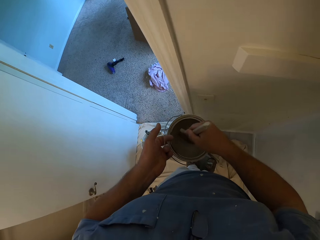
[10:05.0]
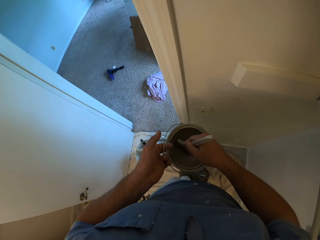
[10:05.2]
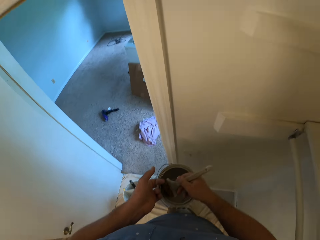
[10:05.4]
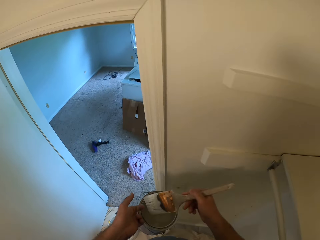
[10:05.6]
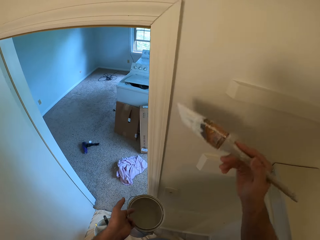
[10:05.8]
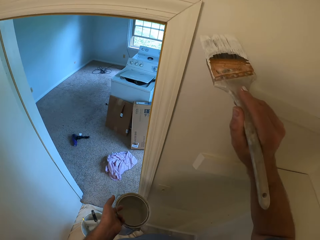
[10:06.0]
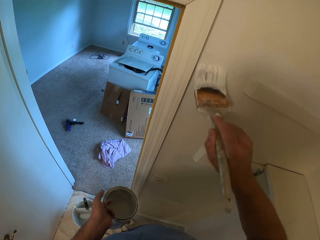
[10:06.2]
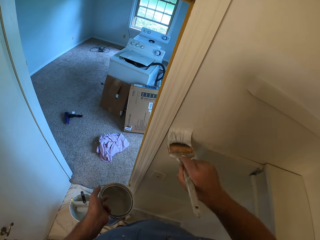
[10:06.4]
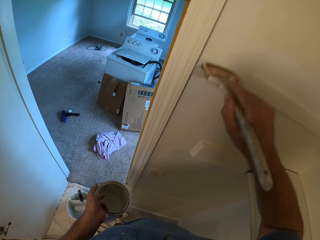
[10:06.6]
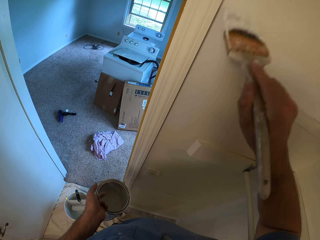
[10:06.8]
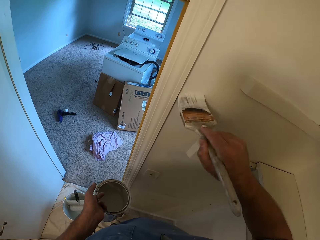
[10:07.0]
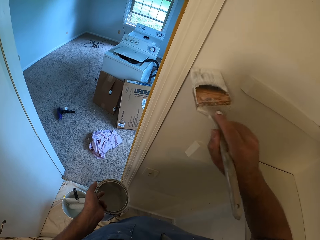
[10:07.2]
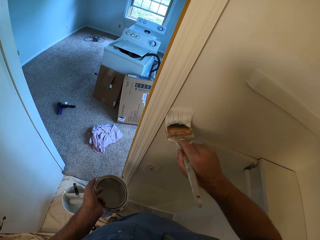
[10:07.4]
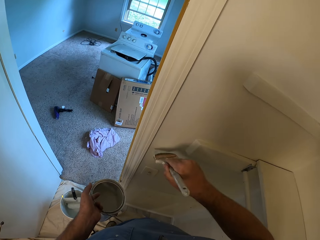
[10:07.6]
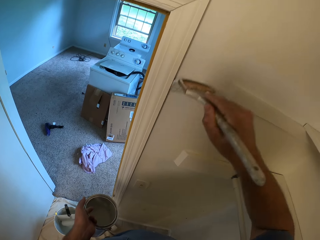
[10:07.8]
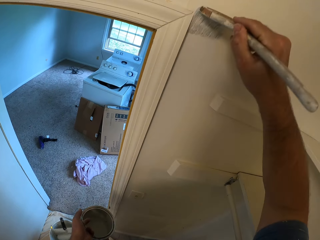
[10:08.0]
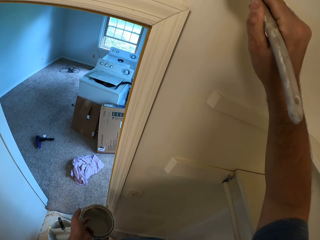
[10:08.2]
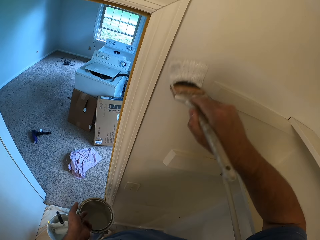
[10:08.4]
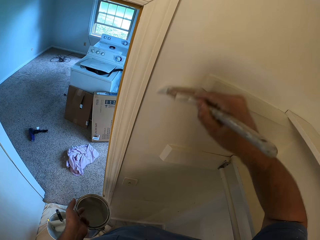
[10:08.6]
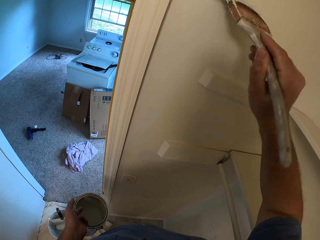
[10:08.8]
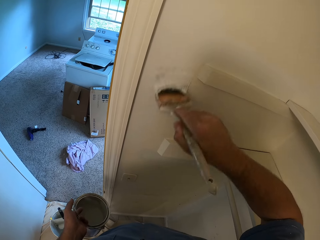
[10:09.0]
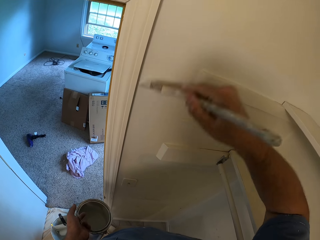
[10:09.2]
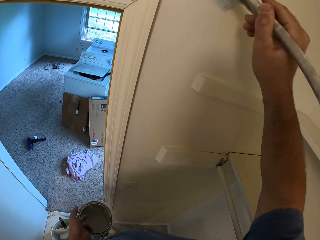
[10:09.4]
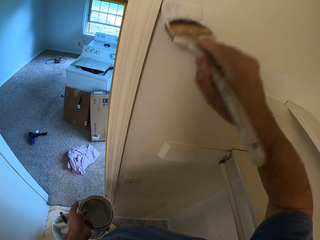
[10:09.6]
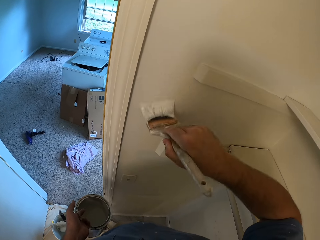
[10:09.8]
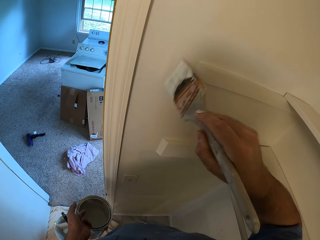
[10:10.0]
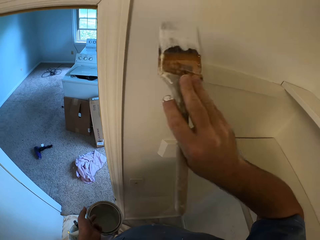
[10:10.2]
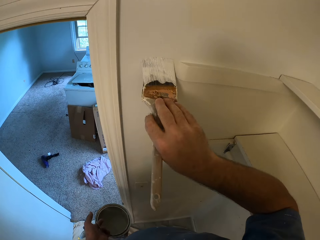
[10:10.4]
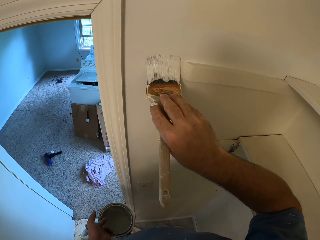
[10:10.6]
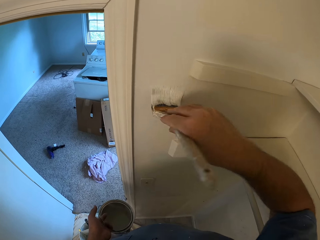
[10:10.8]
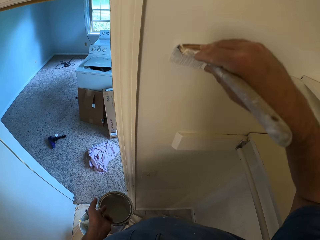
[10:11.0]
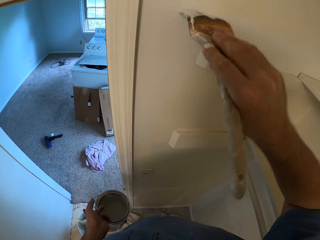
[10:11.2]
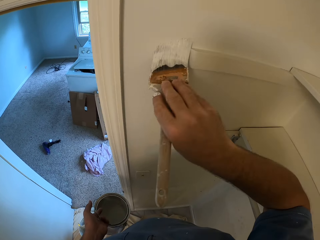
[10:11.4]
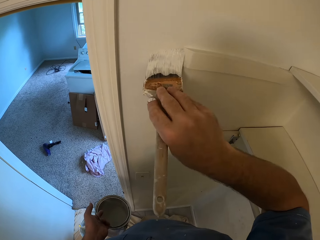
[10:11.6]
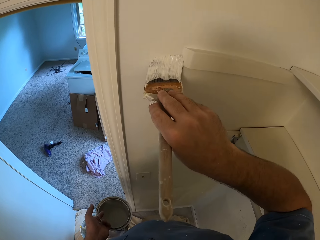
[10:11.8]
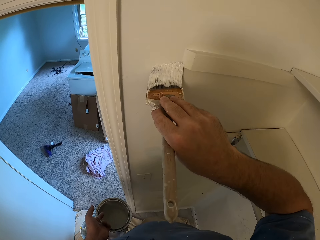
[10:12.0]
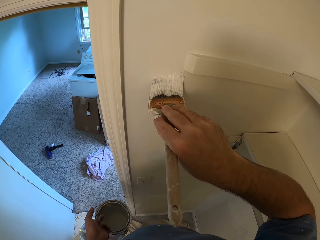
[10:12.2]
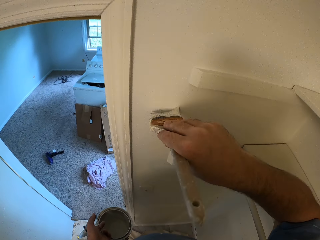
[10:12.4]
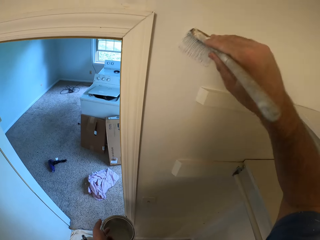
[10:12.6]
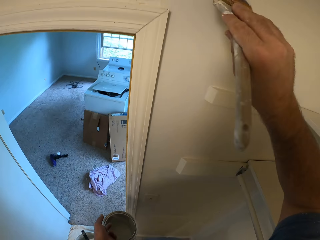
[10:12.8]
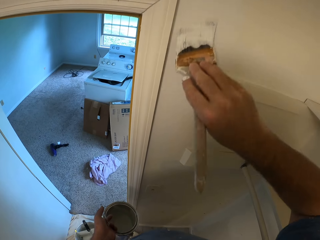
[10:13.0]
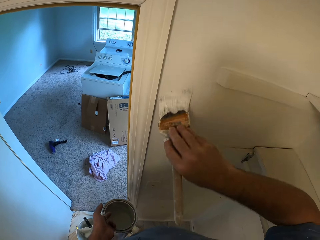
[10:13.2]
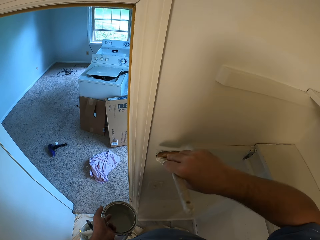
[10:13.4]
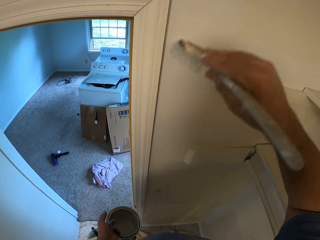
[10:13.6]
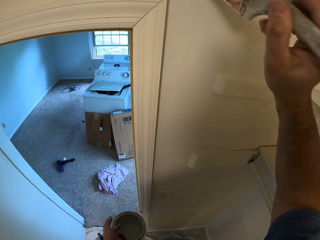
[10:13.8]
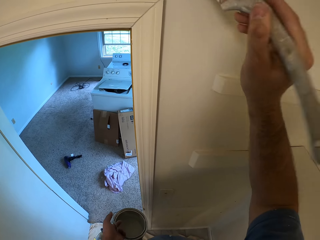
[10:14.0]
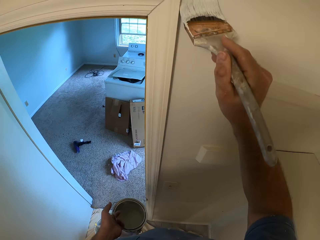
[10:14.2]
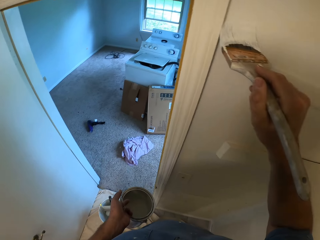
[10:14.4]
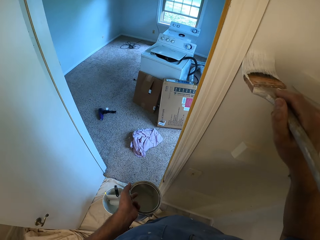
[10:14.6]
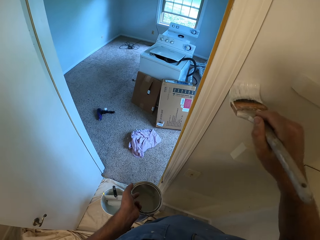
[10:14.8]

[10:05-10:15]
The camera wearer takes paint from the bucket of paint with the paint brush in his right hand. He paints the wall with the paint brush in his right hand.

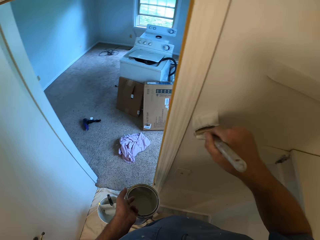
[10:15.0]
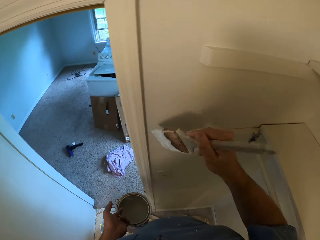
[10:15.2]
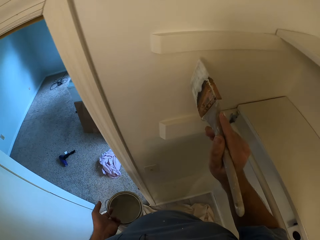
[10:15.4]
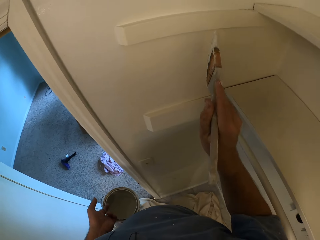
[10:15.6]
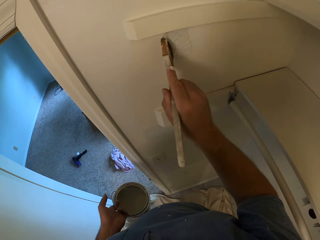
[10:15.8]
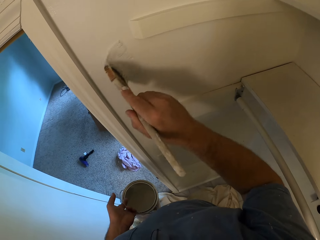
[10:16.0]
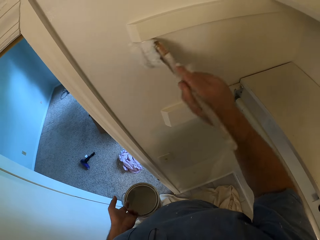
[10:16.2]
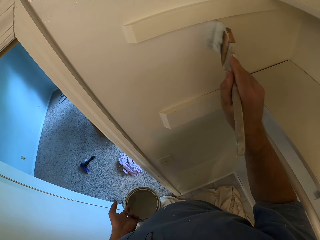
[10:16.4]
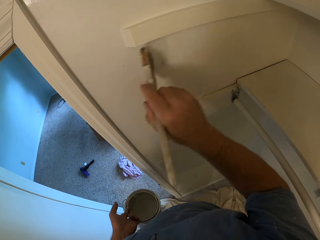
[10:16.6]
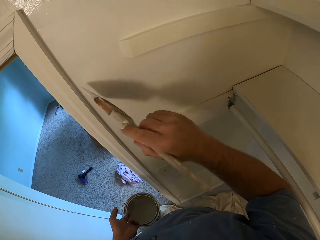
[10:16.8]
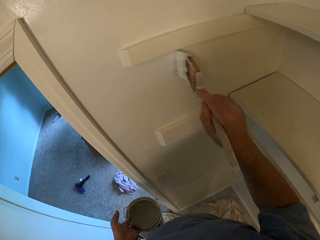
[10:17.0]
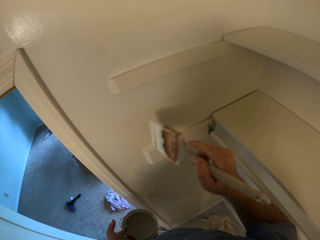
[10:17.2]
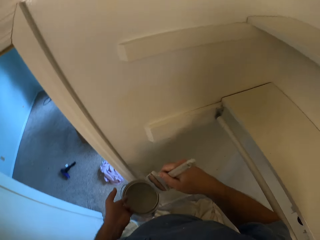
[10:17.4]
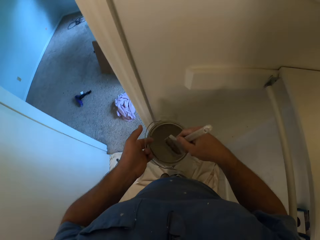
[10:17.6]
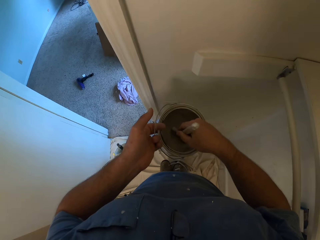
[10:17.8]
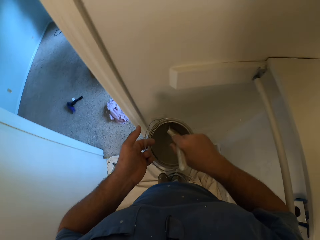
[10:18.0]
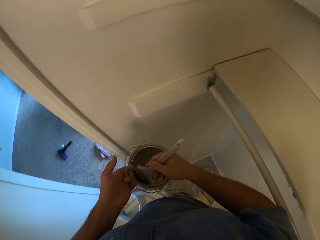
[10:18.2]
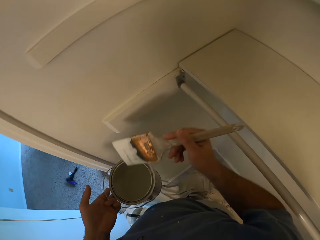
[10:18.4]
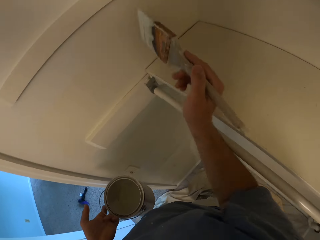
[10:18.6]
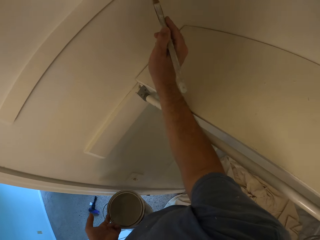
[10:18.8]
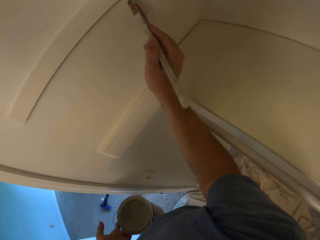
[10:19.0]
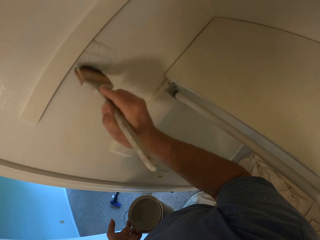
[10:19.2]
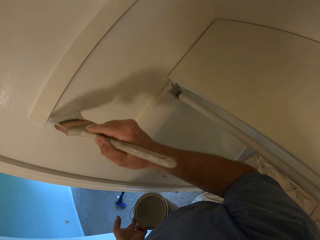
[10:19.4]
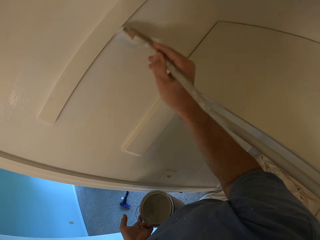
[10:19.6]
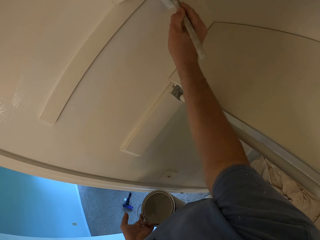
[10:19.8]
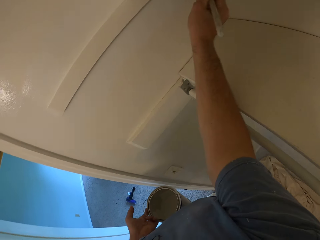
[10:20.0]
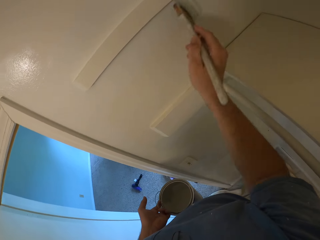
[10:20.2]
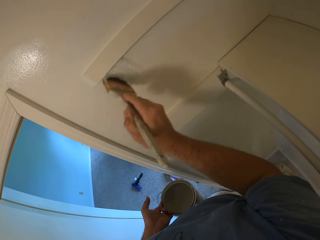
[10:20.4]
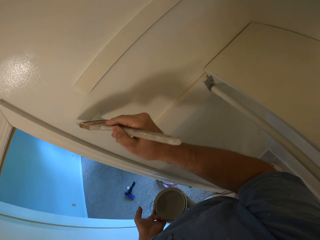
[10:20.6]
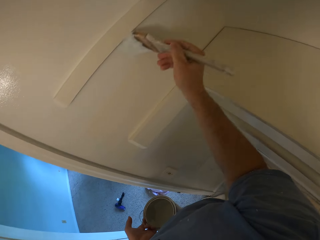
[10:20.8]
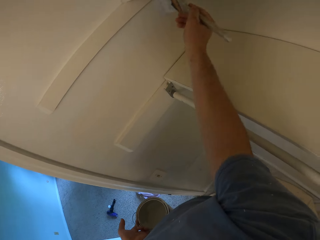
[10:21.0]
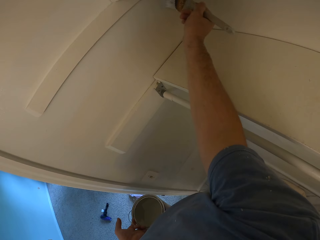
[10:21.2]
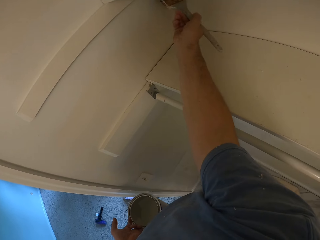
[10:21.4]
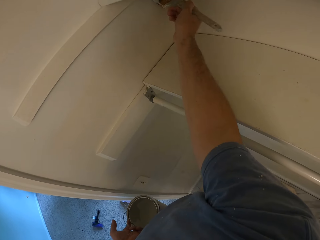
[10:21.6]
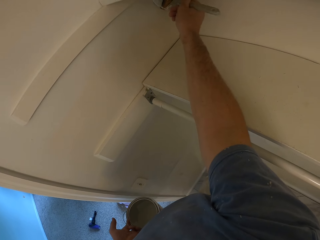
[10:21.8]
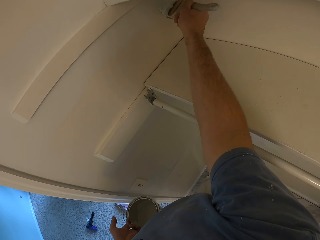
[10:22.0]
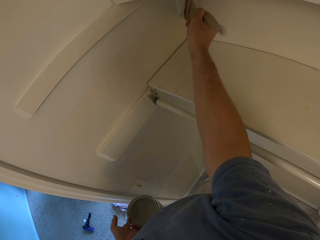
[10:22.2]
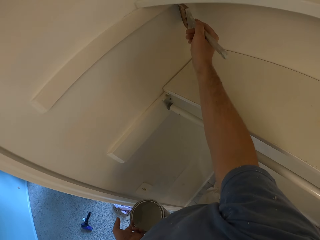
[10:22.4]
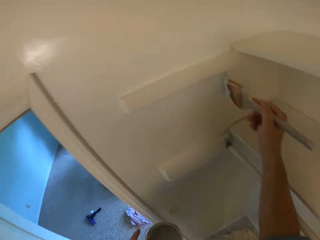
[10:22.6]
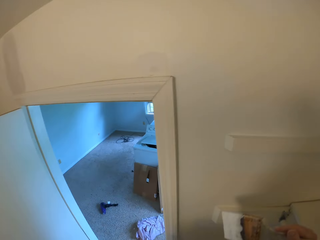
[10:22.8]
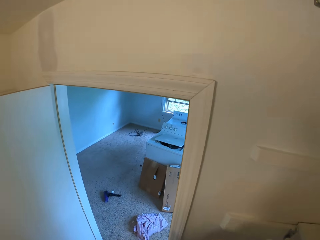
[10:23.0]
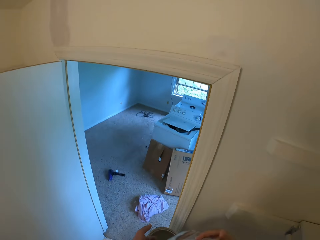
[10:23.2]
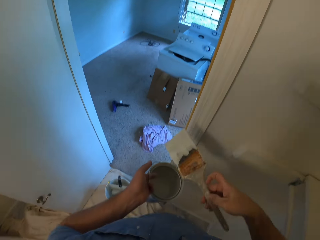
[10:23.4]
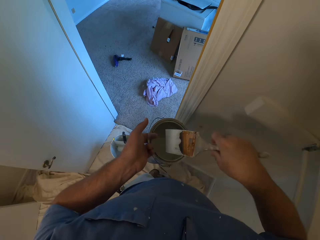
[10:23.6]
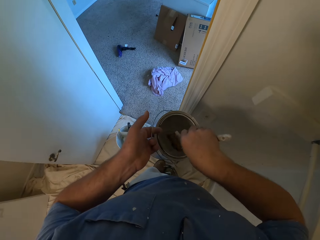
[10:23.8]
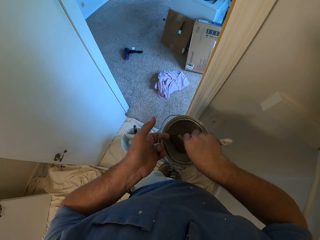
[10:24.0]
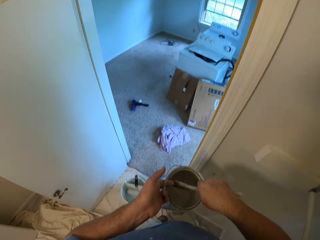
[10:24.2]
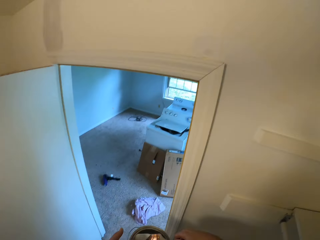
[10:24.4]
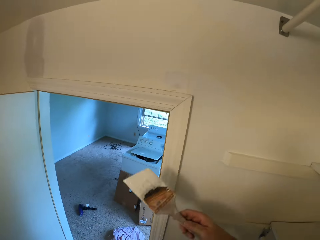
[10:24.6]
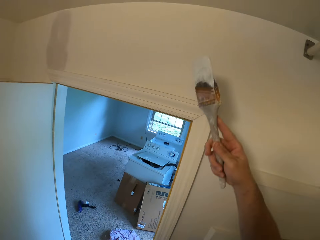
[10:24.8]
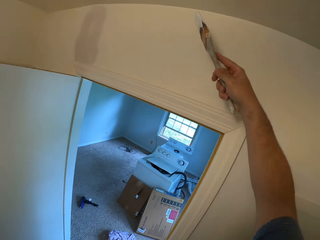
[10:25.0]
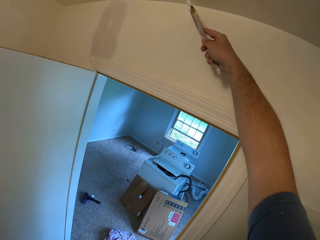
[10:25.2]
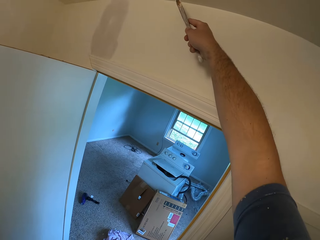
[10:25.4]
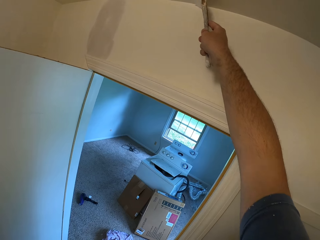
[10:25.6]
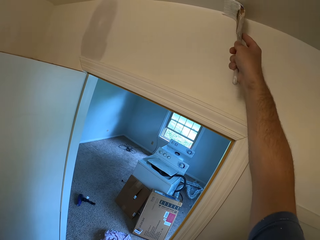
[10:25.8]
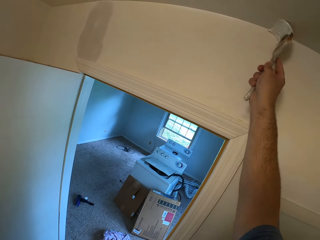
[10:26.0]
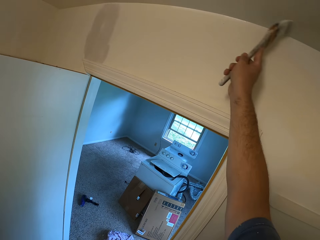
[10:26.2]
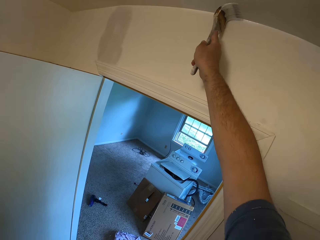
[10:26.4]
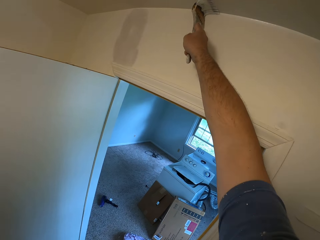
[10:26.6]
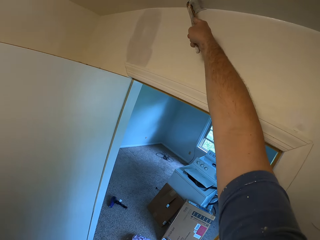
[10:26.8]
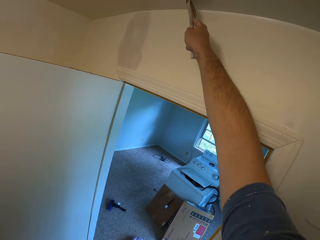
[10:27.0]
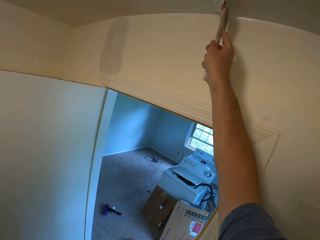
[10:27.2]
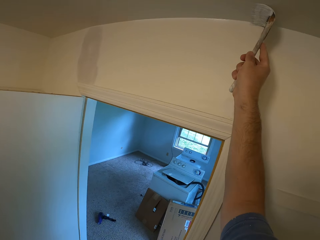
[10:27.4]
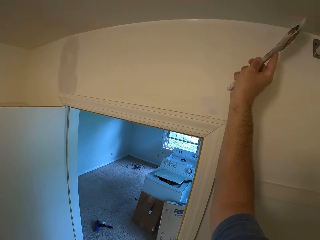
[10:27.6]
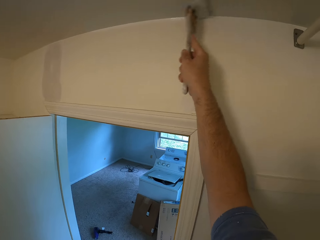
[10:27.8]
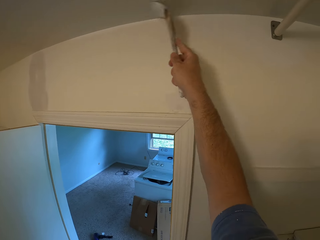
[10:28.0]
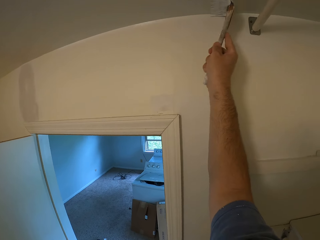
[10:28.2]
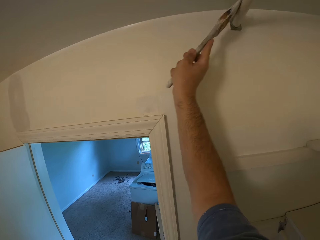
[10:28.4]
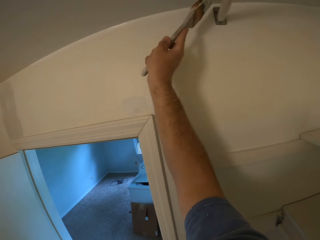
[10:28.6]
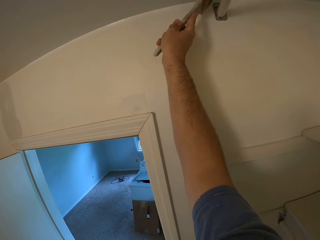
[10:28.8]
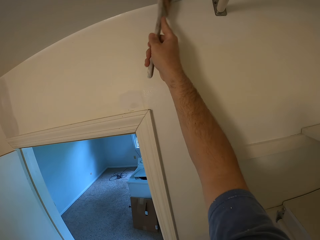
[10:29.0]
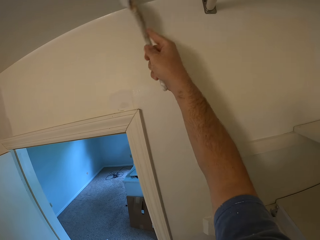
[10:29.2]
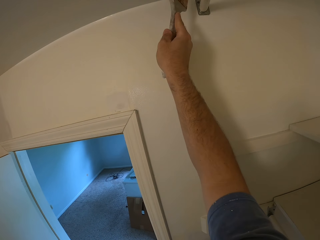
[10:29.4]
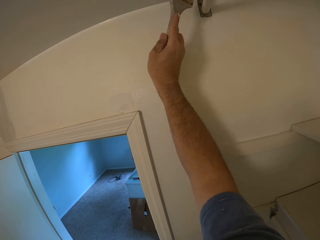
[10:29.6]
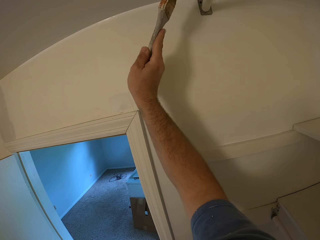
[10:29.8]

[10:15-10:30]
The camera wearer takes paint from the bucket of paint with the paint brush in his right hand. He paints the wall with the paint brush in his right hand. He takes paint from the bucket of paint with the paint brush in his right hand. He paints the ceiling with the paint brush in his right hand. He paints the wall.
